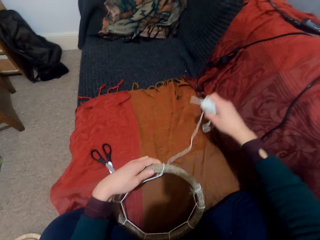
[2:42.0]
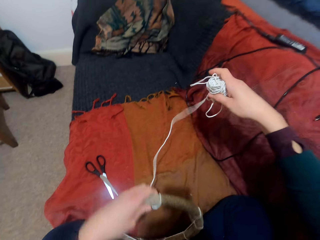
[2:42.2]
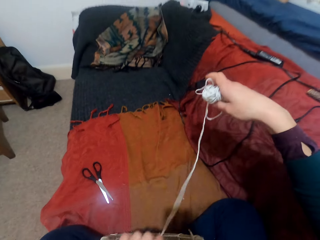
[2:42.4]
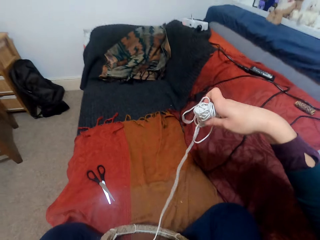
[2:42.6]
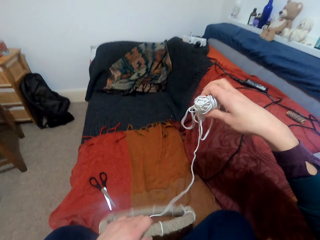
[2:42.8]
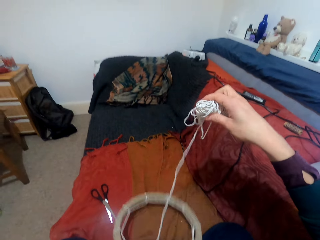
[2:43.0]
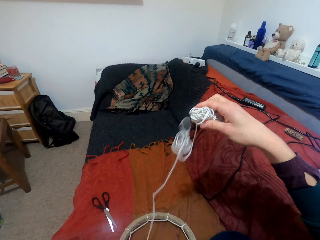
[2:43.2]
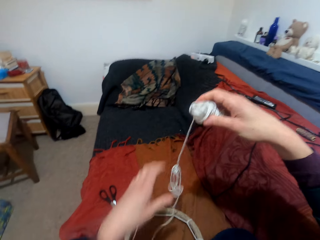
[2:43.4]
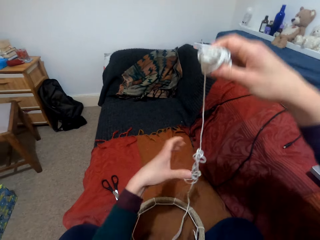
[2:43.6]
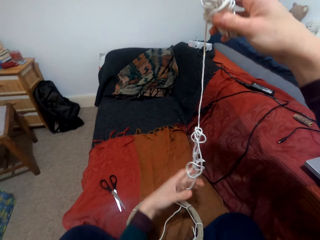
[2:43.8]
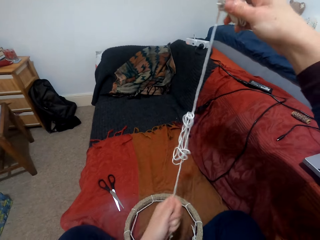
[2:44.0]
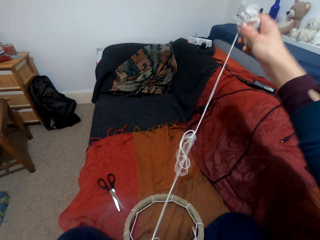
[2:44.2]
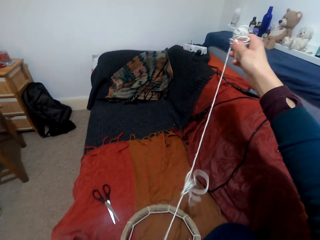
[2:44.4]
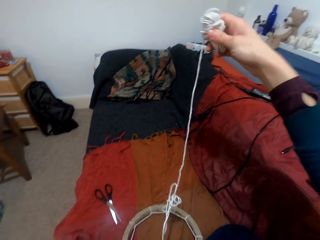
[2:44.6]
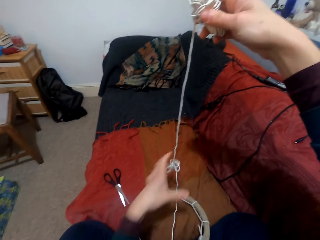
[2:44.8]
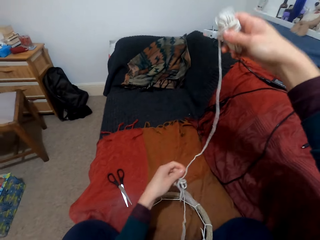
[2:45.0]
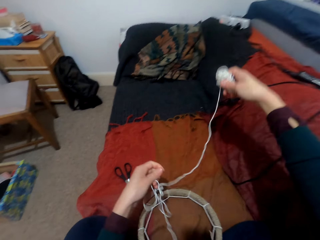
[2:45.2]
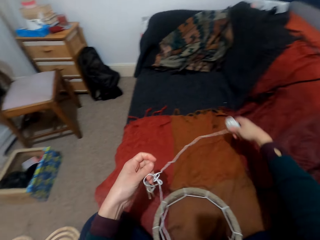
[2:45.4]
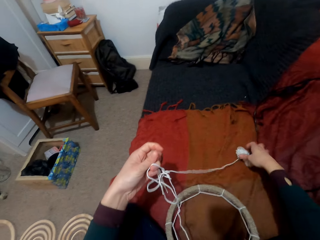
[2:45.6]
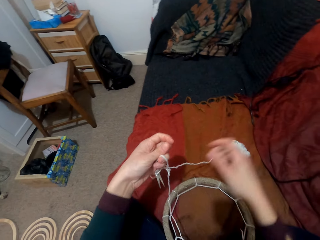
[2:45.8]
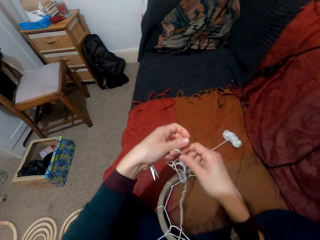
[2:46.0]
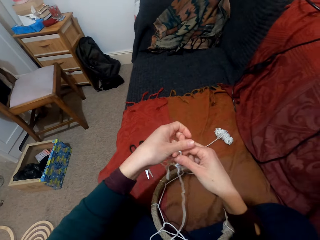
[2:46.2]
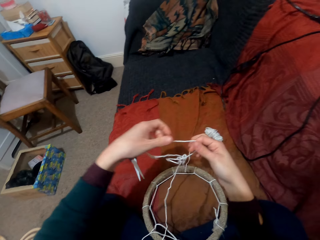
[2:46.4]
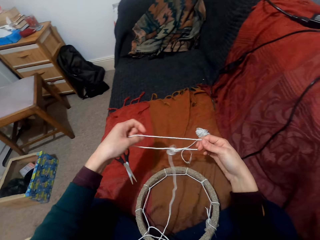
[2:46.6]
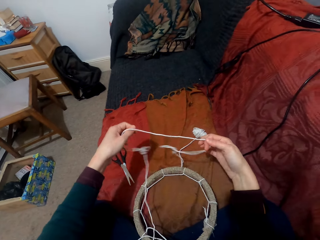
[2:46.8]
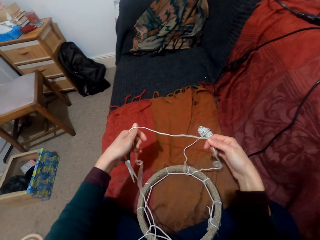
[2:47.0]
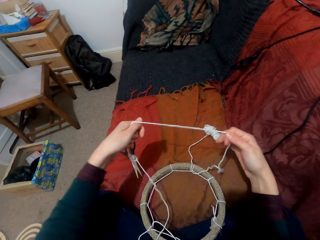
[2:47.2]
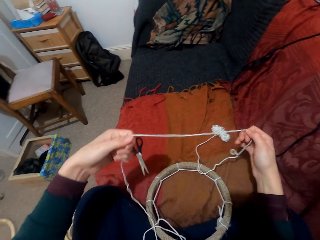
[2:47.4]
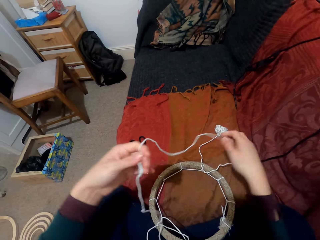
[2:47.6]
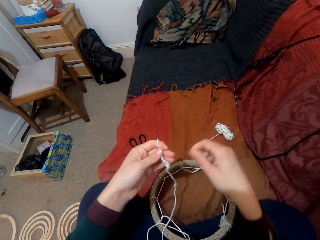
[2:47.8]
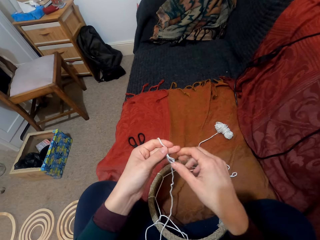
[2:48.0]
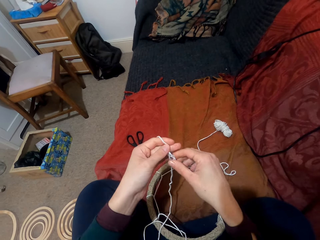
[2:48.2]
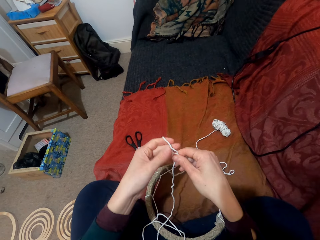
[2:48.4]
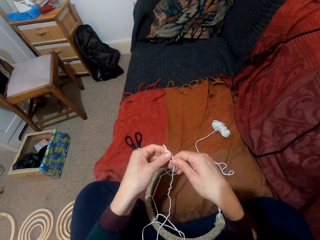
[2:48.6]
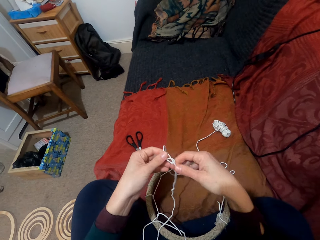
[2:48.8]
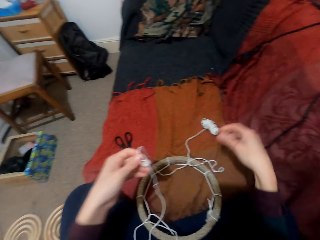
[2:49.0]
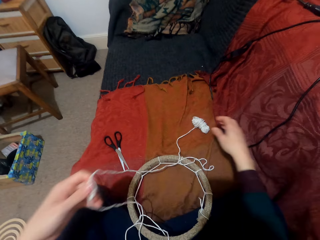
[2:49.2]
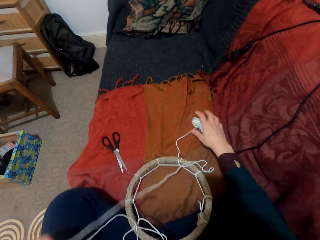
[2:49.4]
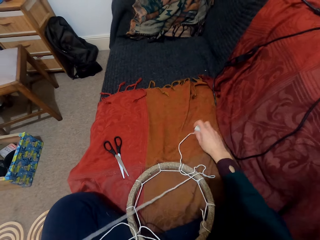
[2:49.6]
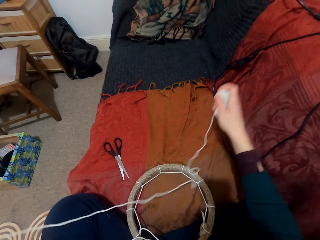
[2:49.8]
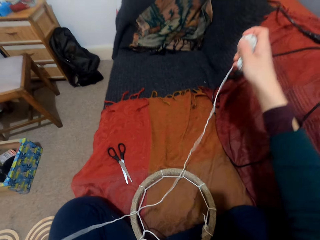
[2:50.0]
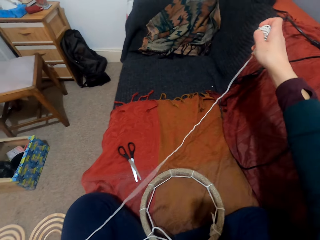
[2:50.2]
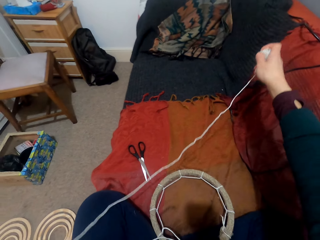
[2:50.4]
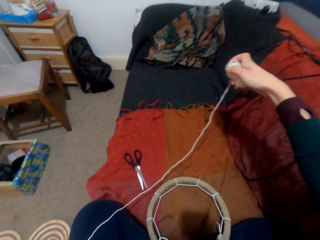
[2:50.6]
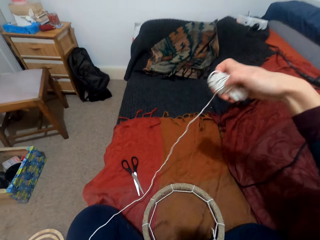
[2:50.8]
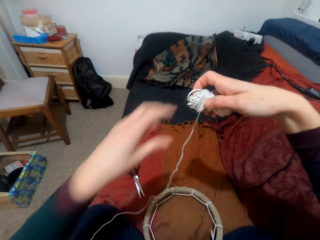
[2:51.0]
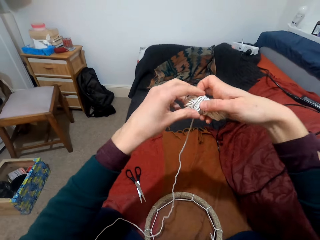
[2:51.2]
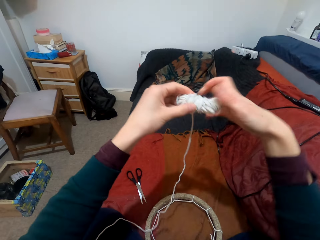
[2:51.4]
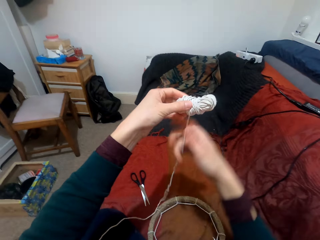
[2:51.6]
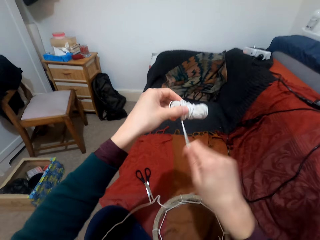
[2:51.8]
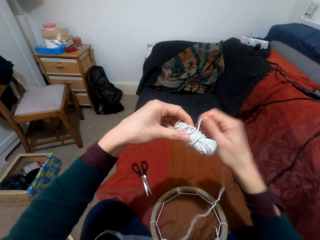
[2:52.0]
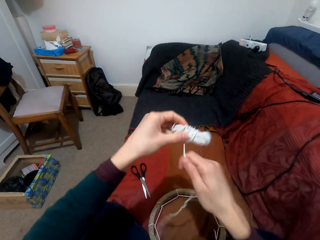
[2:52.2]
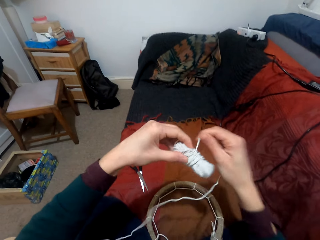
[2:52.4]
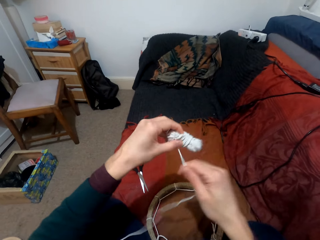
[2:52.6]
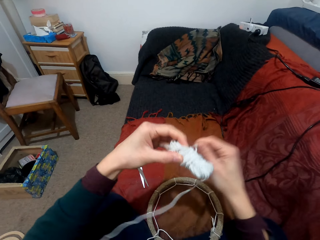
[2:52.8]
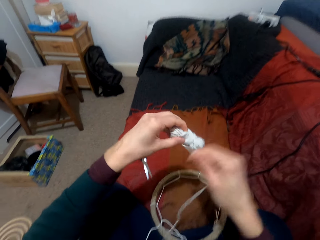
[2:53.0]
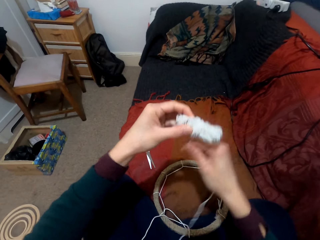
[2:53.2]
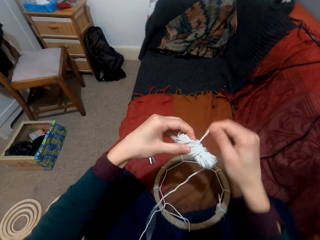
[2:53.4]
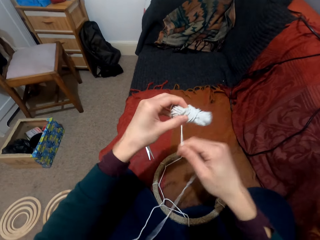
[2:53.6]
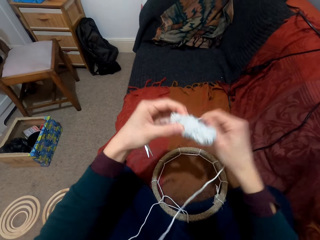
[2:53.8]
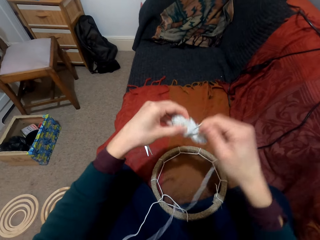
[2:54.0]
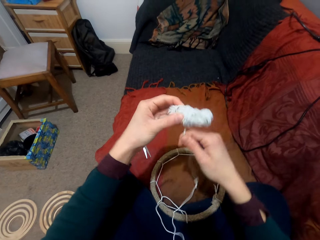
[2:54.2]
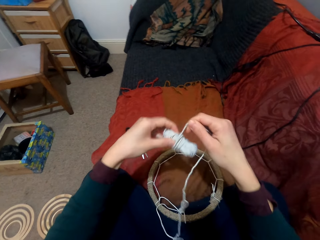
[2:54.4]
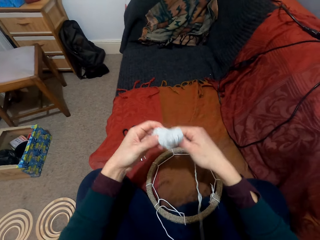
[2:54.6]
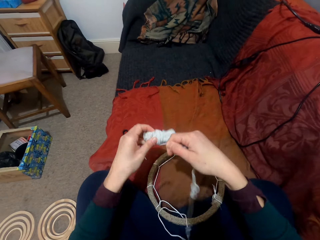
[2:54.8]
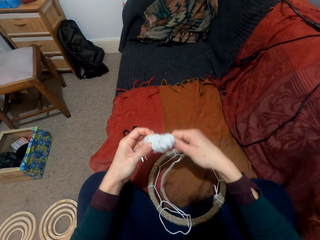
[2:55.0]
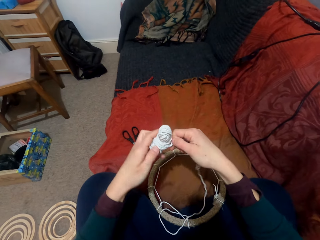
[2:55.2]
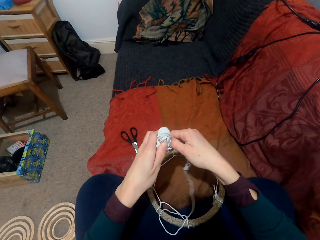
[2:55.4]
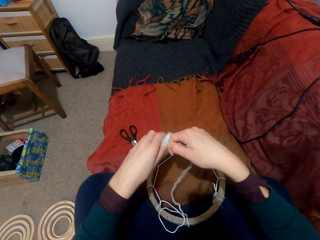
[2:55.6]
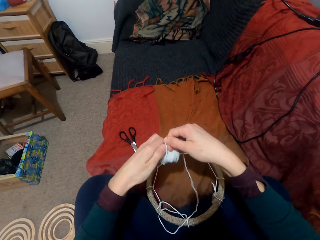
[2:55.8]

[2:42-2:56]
The camera wearer takes the thread. They unwind the thread. They put down the ring. They pull the thread. They put down the thread. They take the thread. They wind the thread.

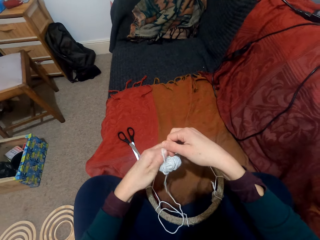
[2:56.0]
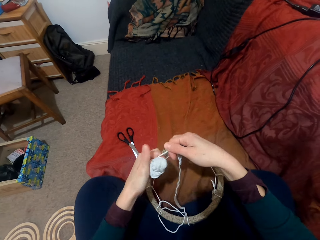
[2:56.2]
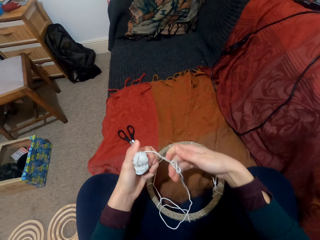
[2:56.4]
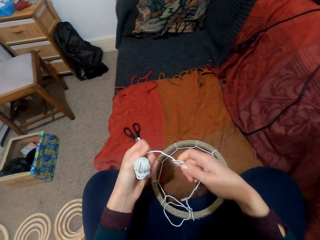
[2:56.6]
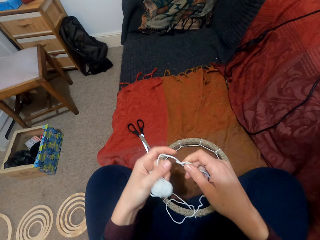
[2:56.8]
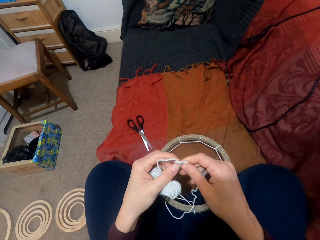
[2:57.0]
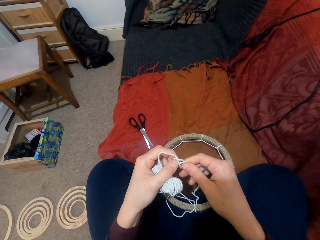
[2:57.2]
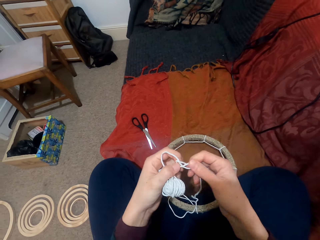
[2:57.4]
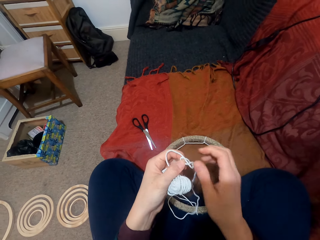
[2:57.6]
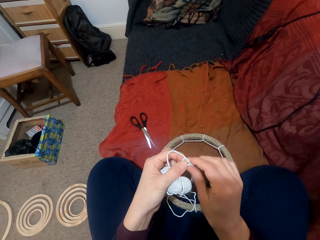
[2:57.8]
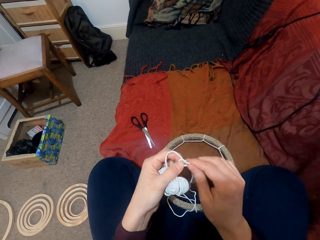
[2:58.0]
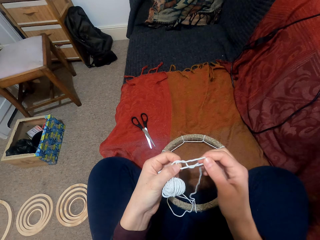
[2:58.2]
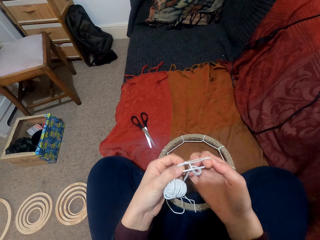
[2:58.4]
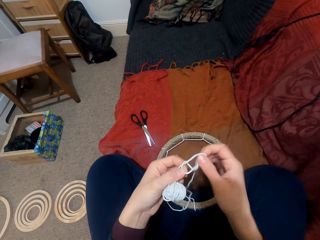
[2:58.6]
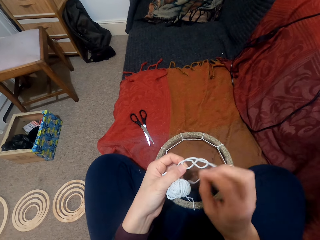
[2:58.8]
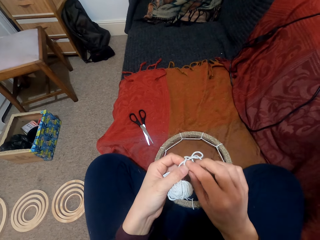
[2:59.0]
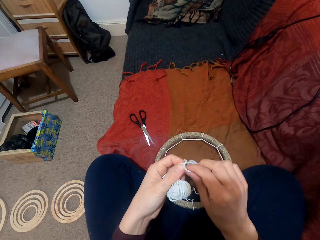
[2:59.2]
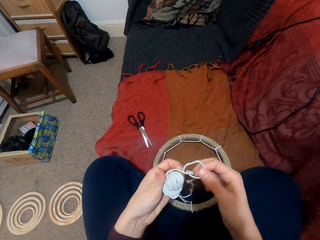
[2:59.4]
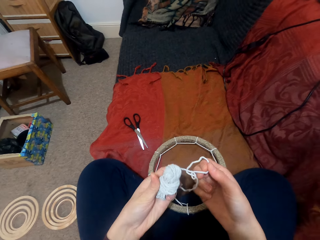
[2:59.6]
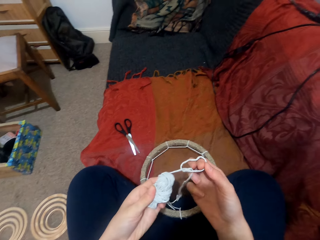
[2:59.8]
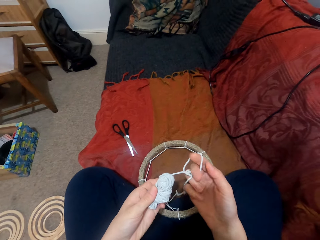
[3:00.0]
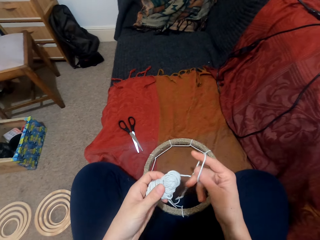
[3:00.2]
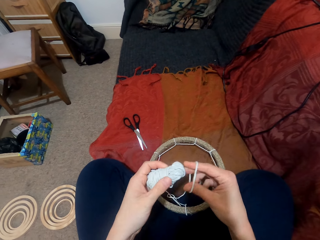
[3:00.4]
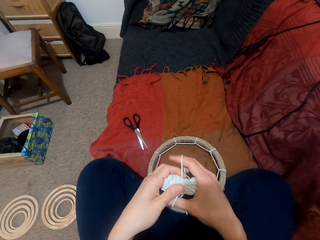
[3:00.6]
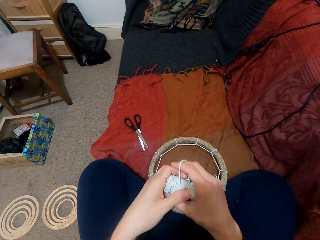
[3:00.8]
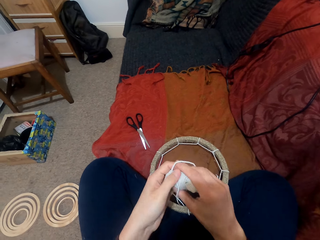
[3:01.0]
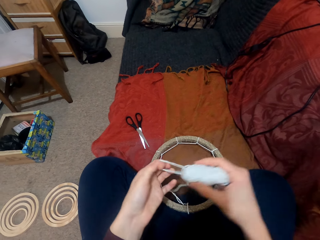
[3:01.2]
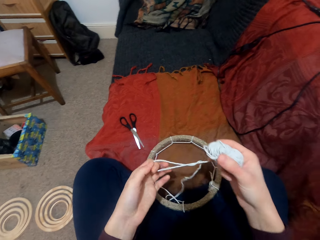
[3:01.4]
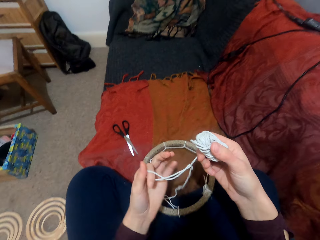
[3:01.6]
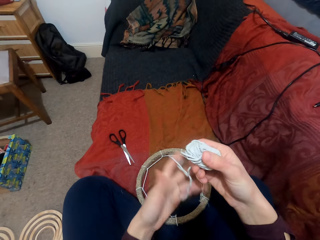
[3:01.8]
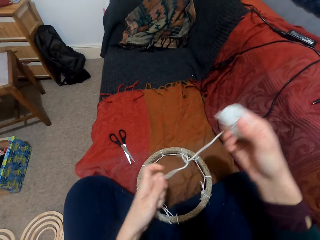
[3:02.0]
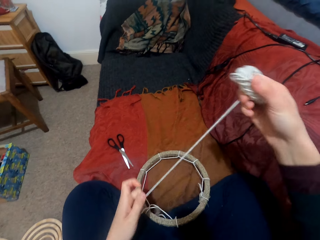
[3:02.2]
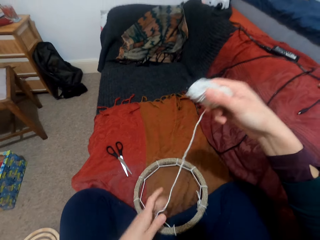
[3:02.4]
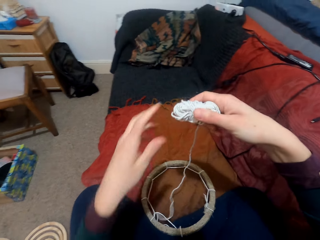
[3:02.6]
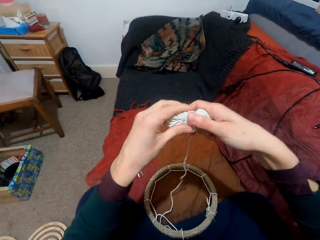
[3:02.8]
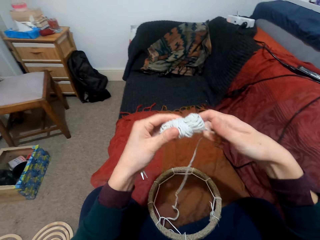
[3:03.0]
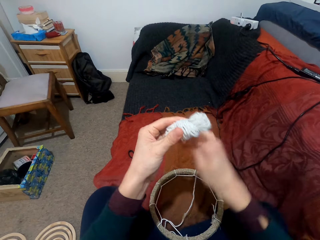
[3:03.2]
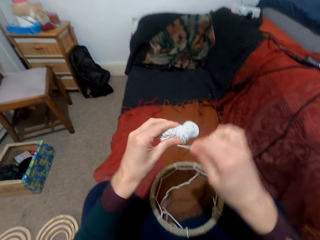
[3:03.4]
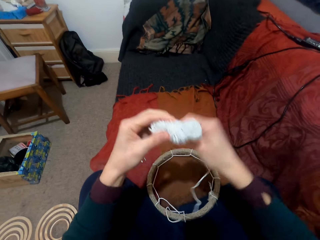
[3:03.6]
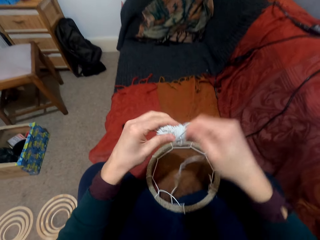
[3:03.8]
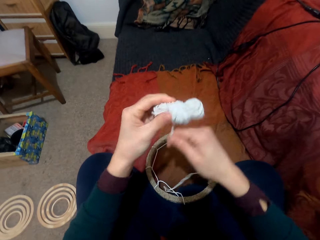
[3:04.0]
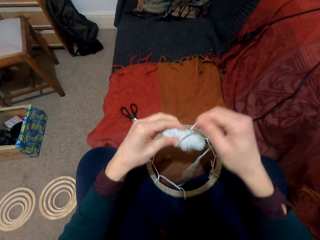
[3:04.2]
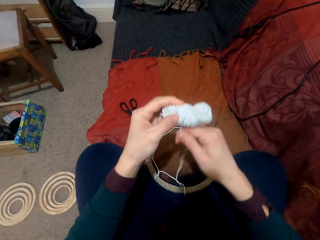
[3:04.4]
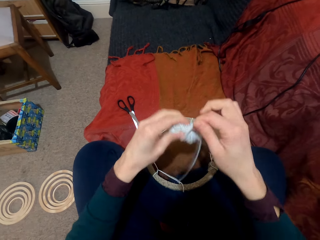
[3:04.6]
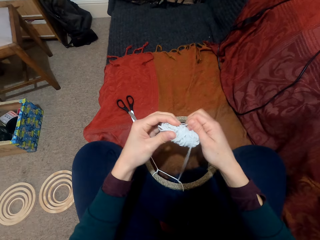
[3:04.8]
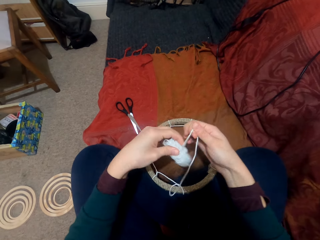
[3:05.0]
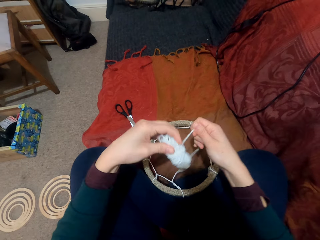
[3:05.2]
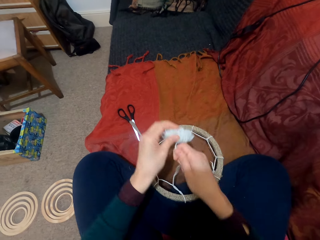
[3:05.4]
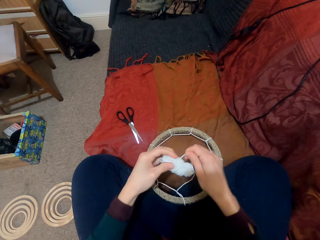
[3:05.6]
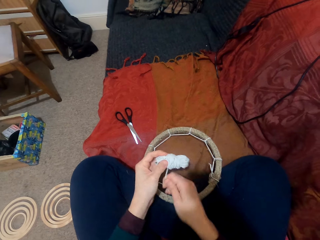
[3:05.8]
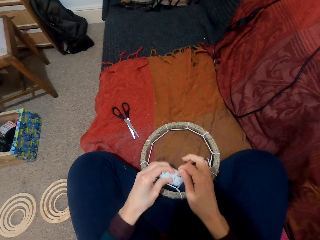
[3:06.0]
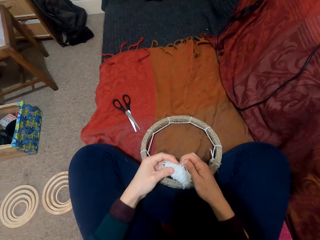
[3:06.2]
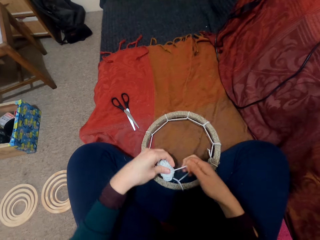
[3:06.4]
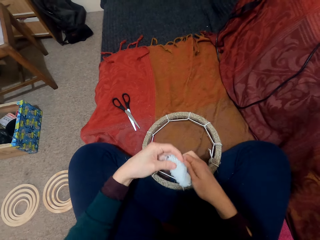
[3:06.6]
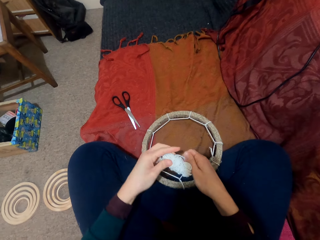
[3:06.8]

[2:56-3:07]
The camera wearer unwinds the thread. They wind the thread.
